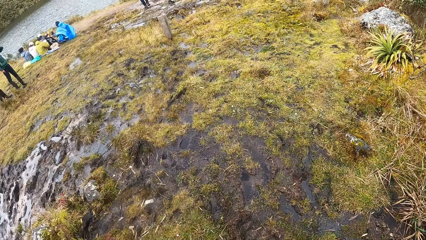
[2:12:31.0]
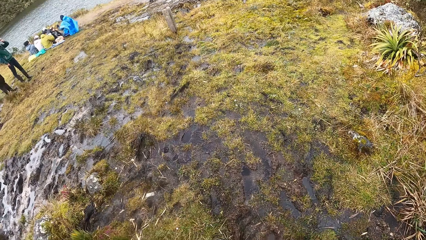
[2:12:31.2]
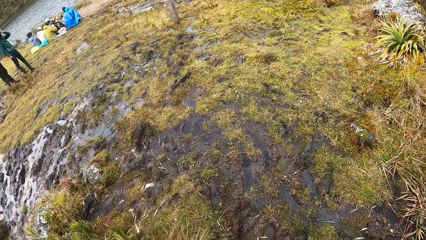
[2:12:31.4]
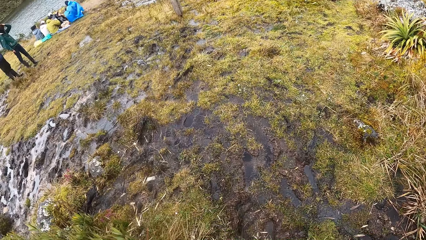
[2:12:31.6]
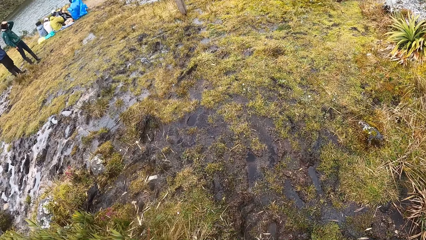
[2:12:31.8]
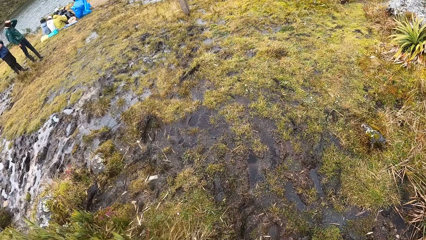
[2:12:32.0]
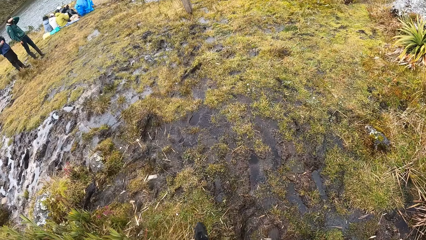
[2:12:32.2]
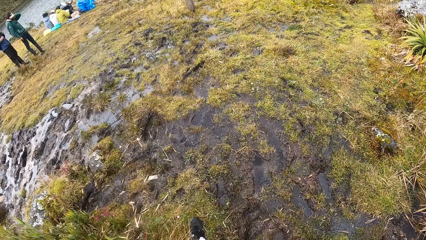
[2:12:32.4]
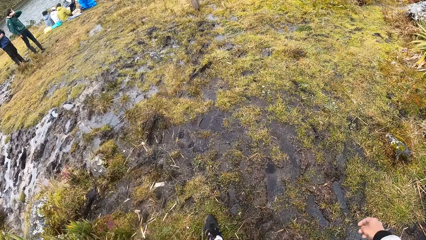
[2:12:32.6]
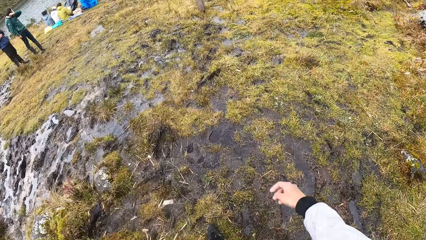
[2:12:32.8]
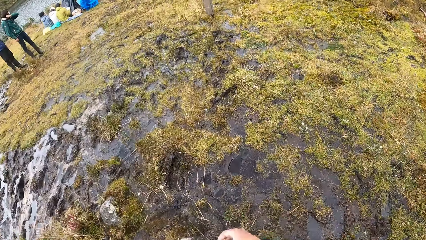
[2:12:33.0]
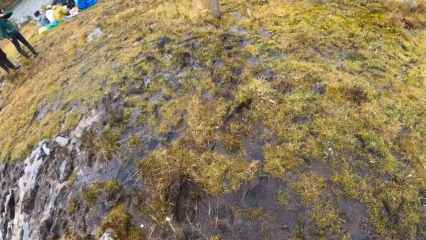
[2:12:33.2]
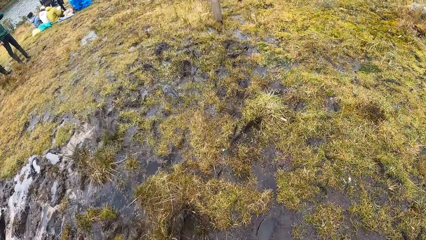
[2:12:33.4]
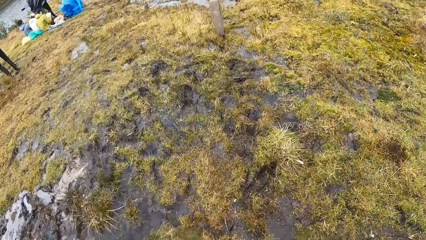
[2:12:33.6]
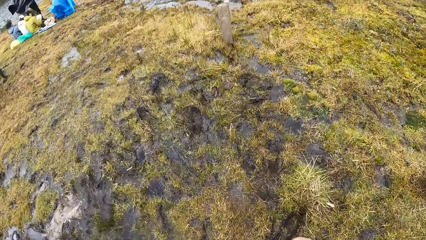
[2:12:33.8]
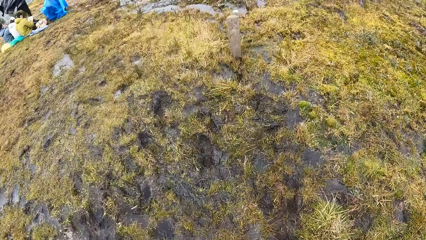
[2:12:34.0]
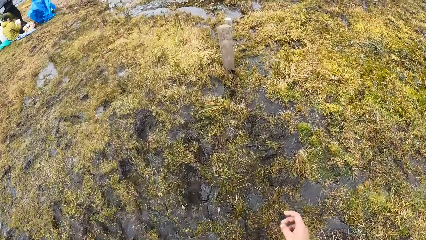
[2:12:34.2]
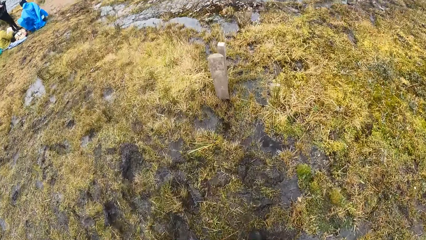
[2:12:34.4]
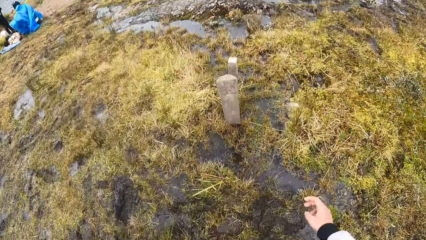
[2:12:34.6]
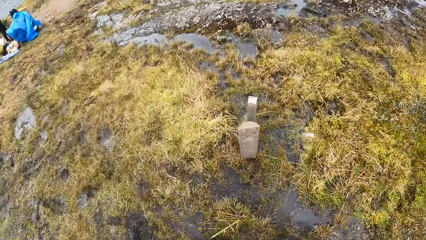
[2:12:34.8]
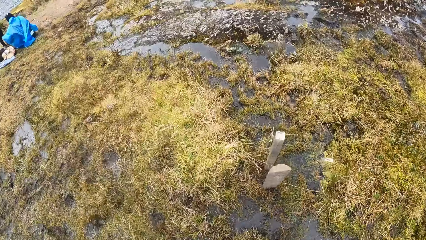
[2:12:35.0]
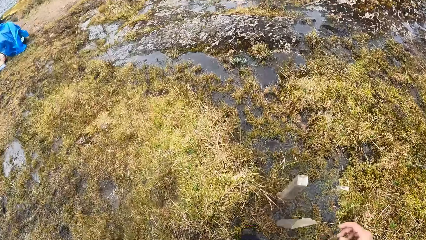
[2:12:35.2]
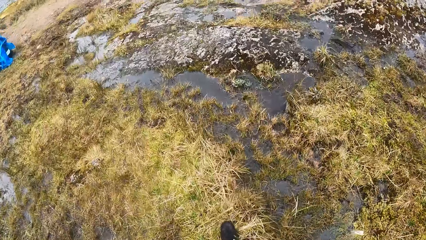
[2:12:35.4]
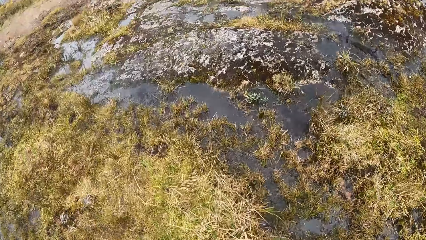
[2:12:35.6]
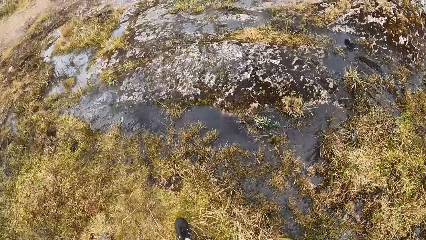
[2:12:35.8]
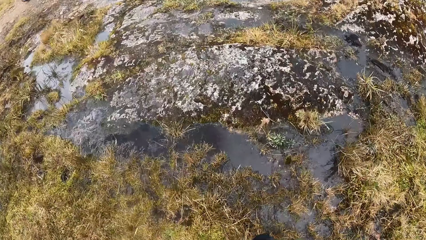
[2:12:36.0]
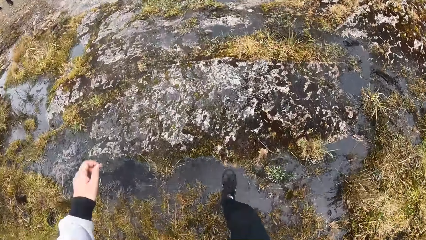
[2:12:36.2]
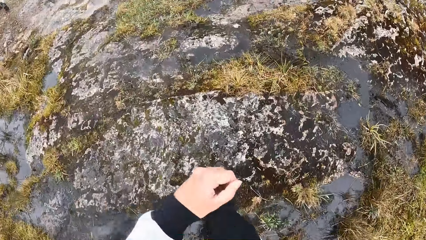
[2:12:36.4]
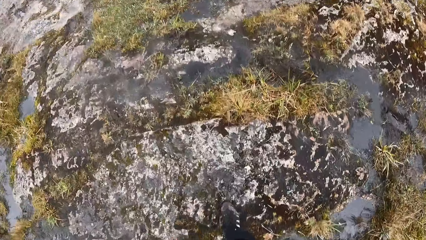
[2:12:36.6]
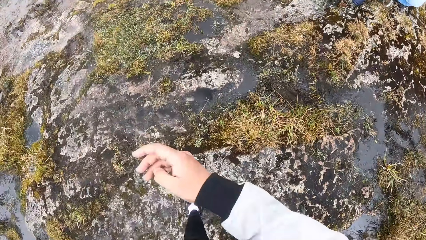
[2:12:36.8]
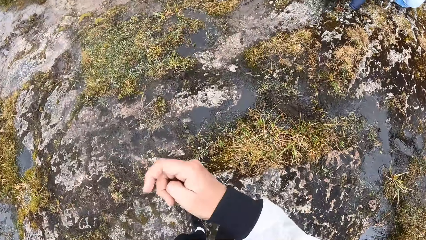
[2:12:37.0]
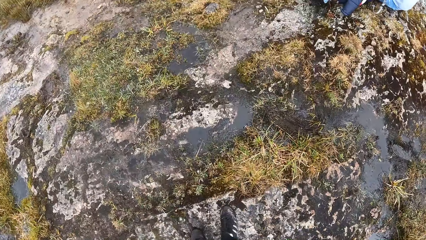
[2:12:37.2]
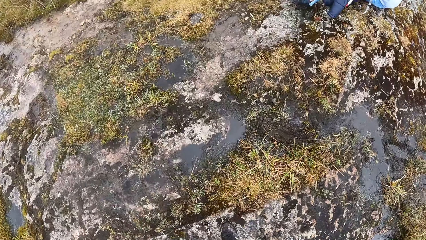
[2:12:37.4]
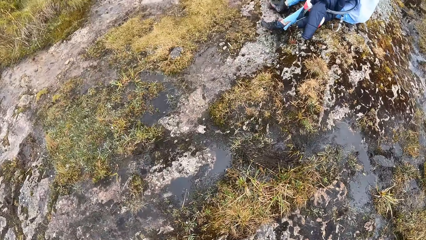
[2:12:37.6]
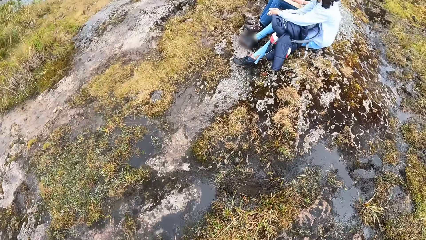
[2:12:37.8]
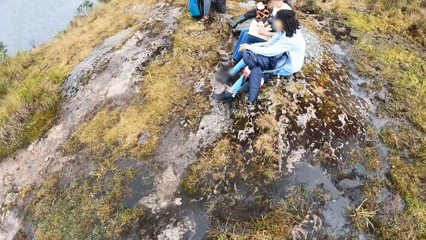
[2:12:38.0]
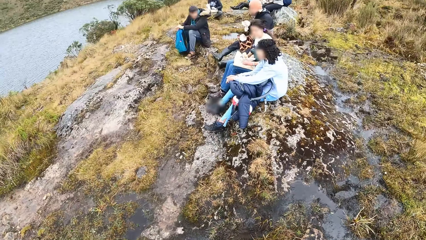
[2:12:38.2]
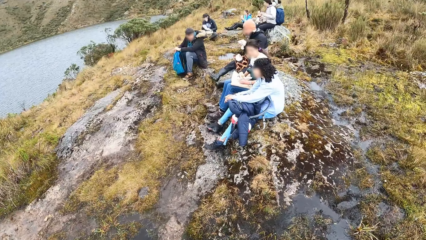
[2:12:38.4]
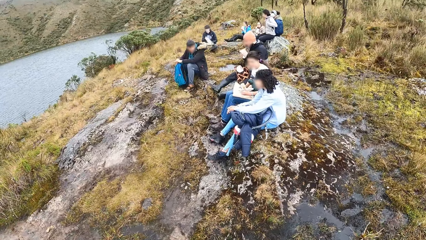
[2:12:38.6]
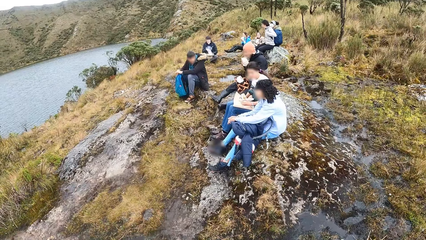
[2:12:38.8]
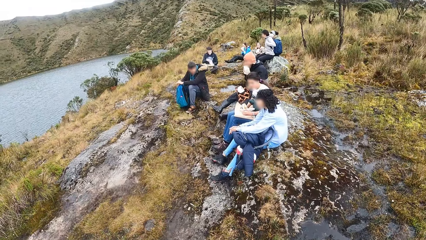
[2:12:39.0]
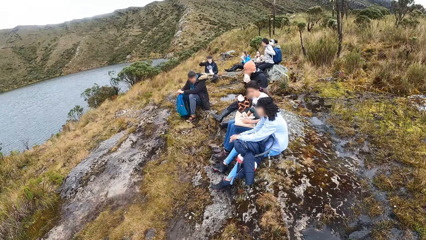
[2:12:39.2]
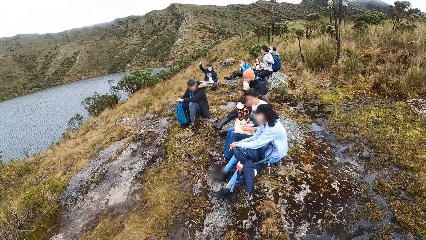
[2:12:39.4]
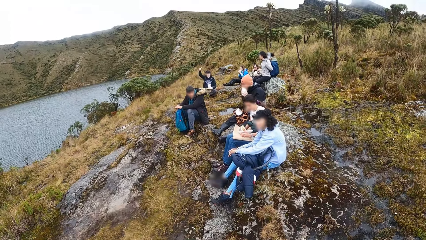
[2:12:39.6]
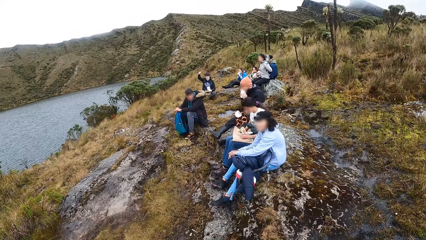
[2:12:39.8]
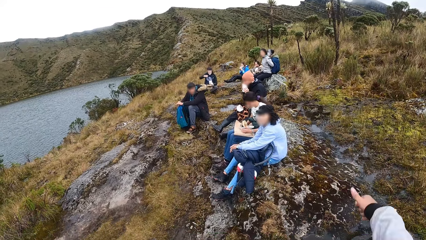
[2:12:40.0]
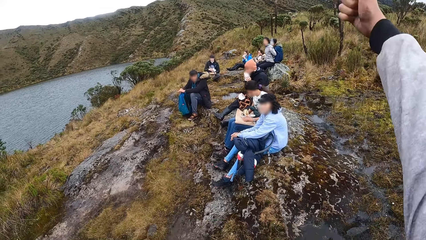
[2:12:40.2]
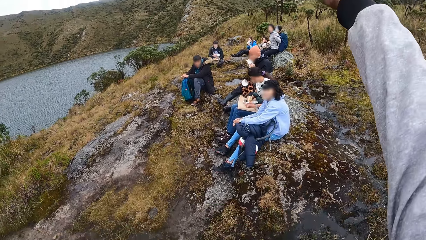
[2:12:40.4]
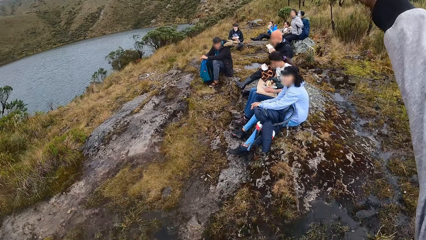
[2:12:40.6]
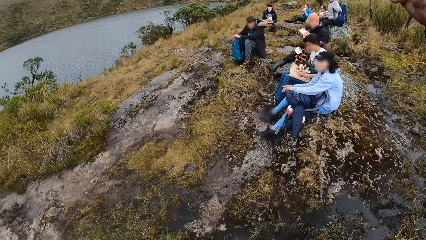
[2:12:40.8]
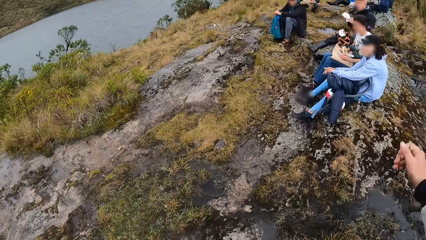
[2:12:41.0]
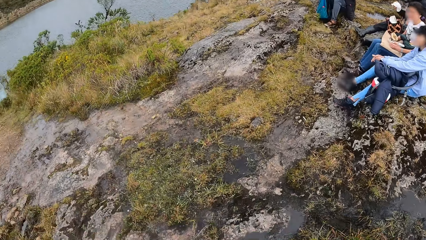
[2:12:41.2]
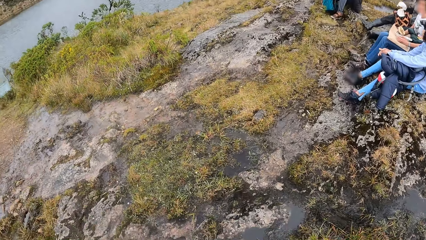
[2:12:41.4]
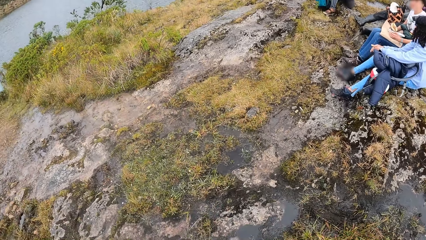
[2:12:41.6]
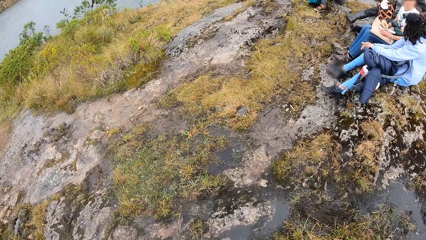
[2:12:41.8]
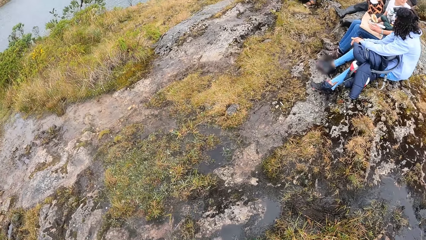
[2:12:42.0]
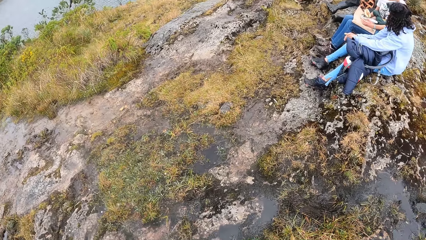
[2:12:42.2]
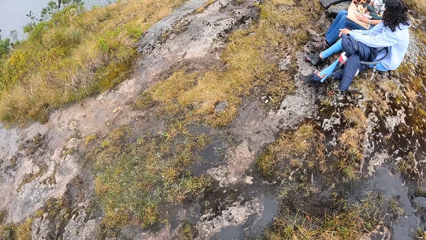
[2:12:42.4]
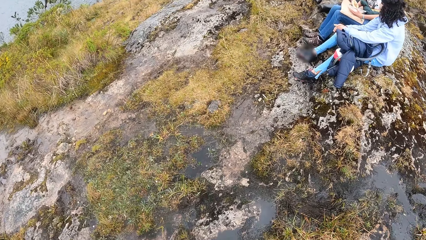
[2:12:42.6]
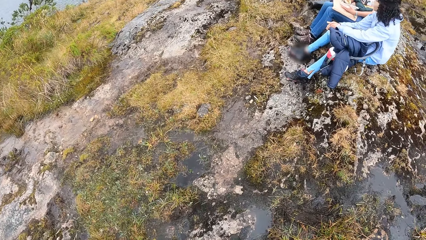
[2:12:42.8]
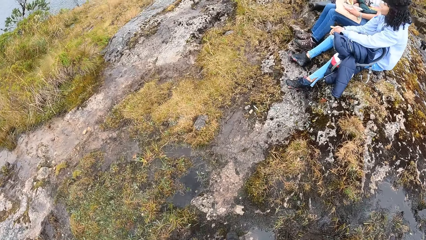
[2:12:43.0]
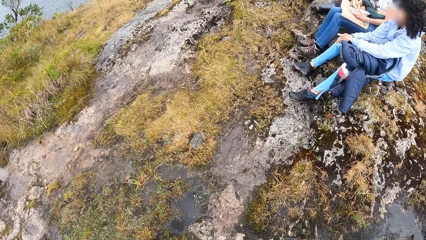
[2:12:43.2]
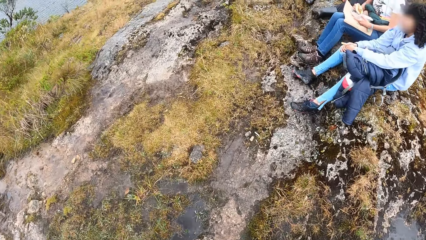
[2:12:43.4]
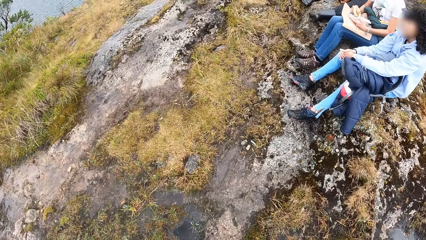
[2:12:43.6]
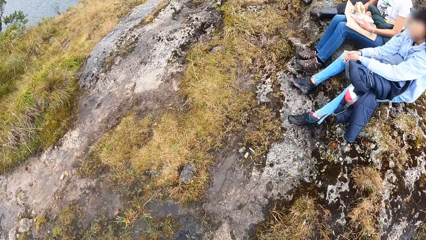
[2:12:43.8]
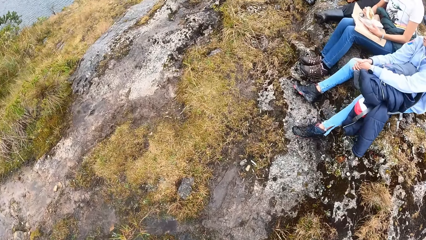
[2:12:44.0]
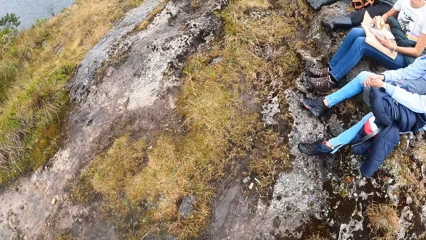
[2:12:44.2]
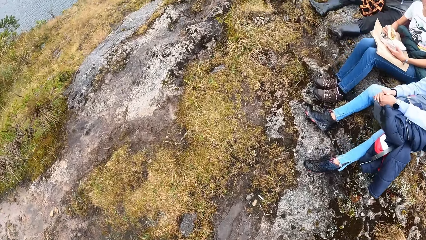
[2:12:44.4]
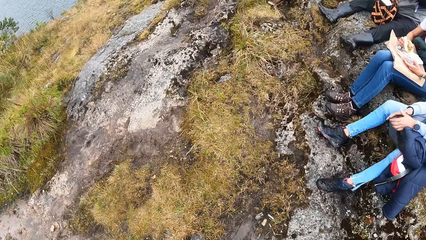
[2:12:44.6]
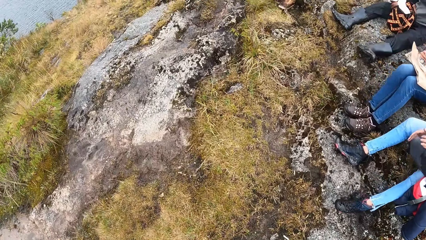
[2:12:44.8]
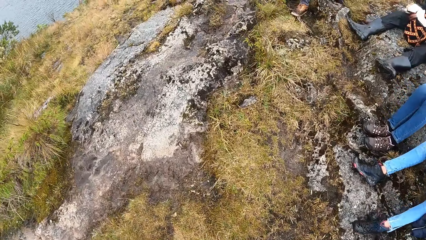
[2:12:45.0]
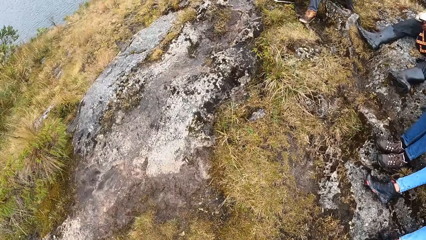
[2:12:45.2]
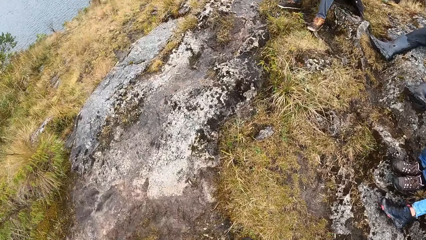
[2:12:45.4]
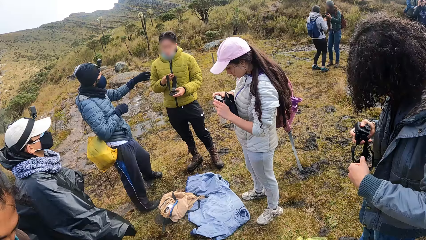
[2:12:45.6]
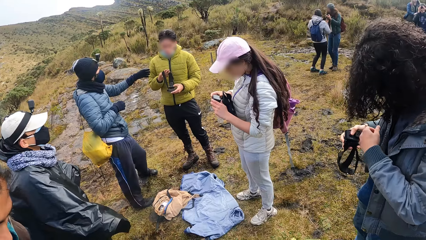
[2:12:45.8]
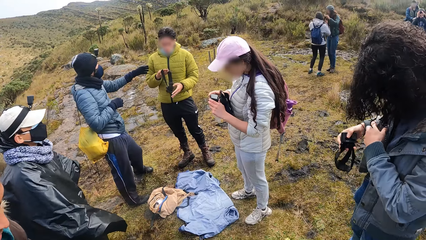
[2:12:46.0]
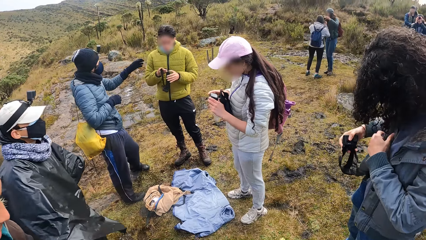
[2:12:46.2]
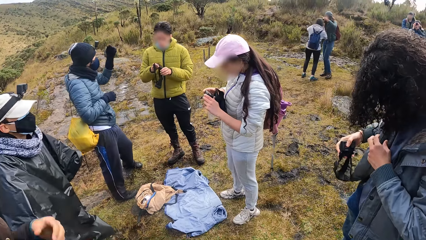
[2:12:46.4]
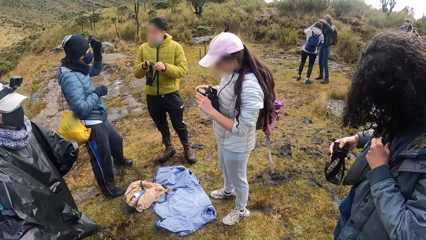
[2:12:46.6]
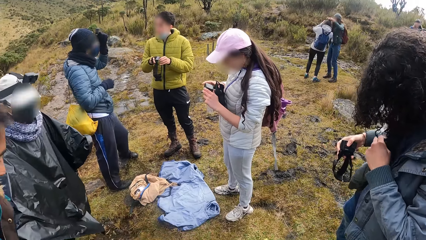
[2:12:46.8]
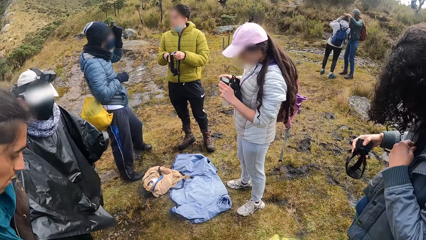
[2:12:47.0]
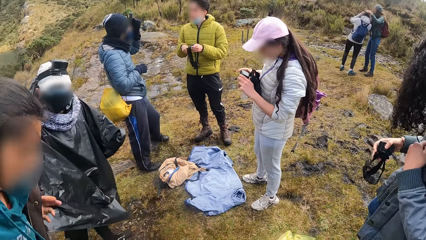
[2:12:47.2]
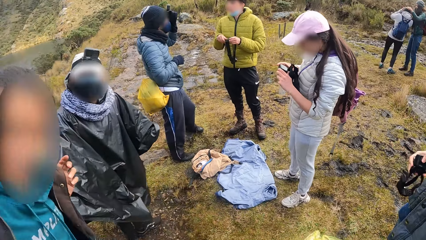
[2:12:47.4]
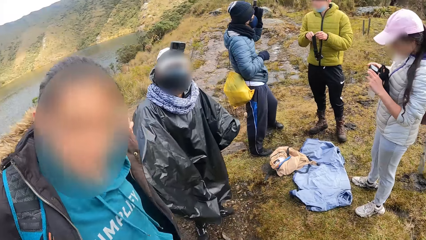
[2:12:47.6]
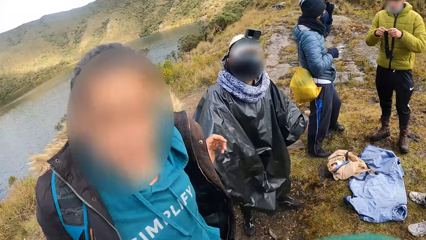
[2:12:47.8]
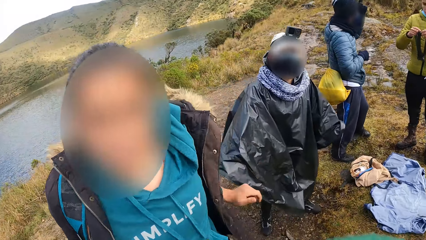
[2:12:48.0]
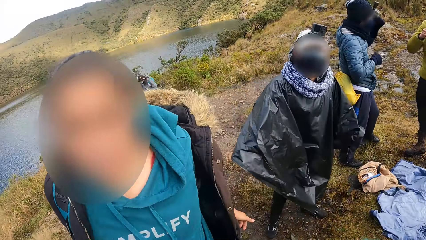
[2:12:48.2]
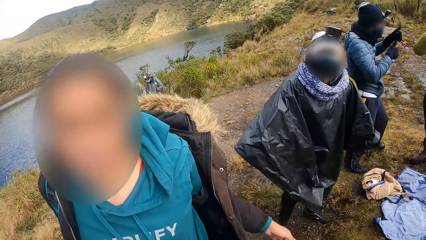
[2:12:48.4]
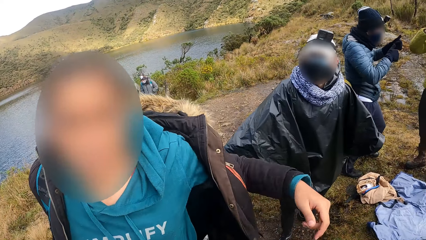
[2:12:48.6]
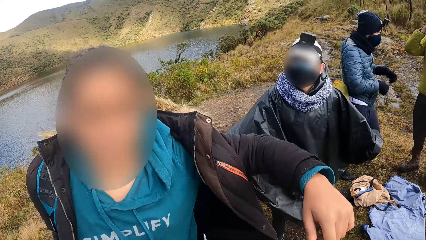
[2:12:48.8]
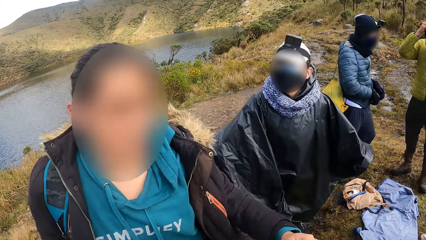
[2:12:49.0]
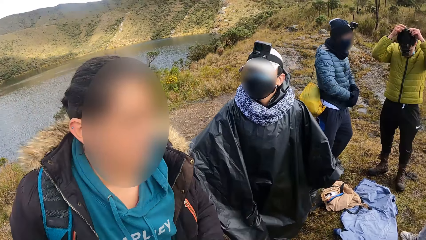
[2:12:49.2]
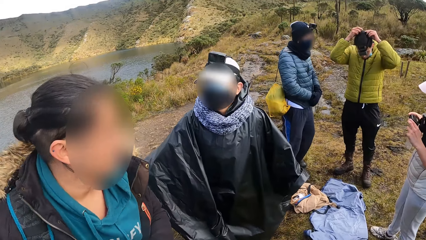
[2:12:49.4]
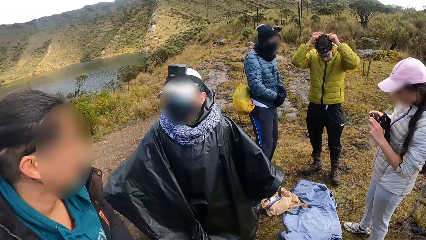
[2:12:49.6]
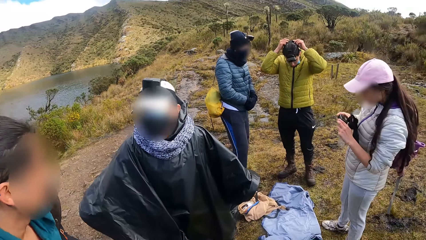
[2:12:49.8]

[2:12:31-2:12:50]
The camera wearer greets a man. They walk through the vegetation. A woman holds a camera with her right hand. Another woman holds a camera with both hands. Another man holds a camera with both hands. The camera wearer looks around the place.
